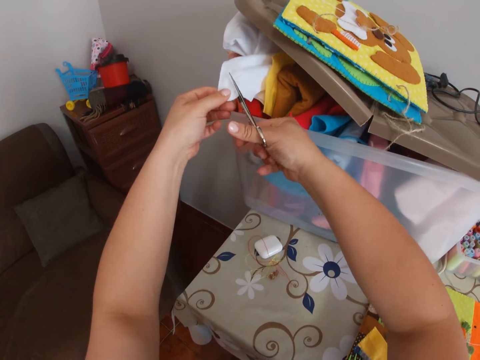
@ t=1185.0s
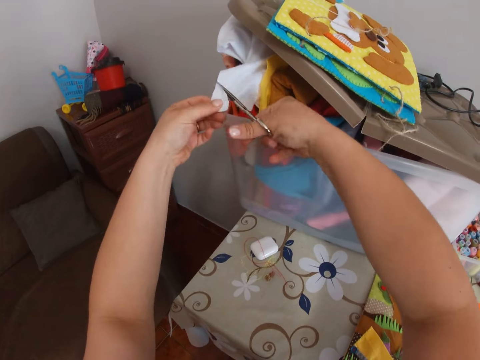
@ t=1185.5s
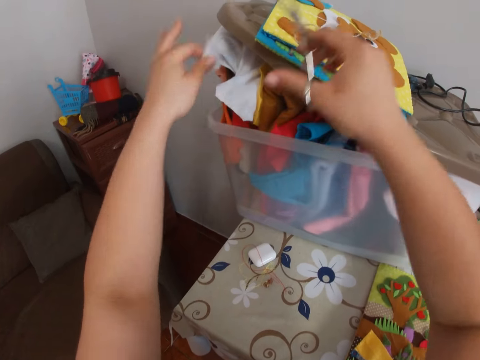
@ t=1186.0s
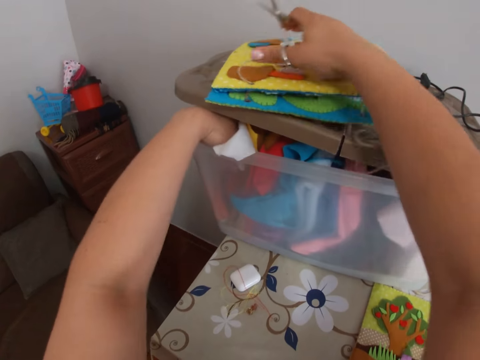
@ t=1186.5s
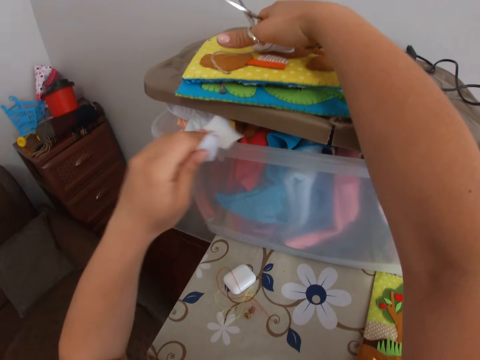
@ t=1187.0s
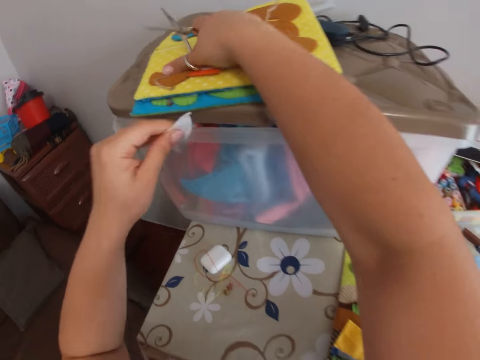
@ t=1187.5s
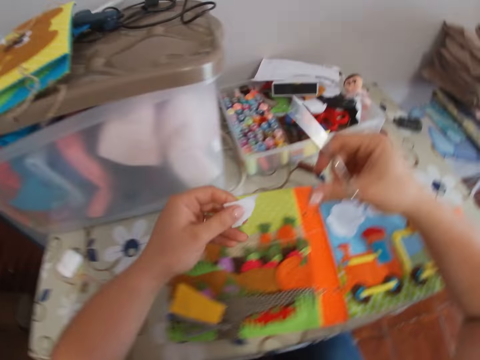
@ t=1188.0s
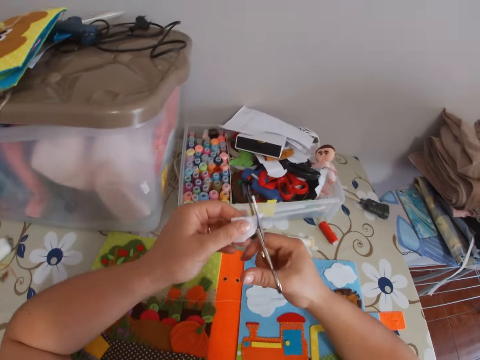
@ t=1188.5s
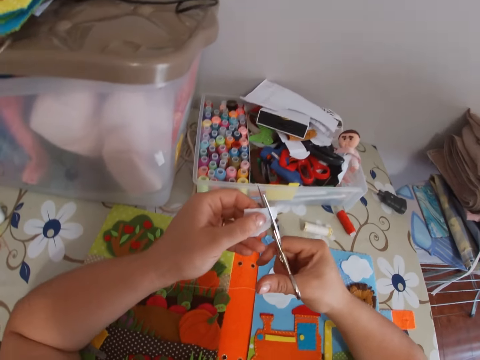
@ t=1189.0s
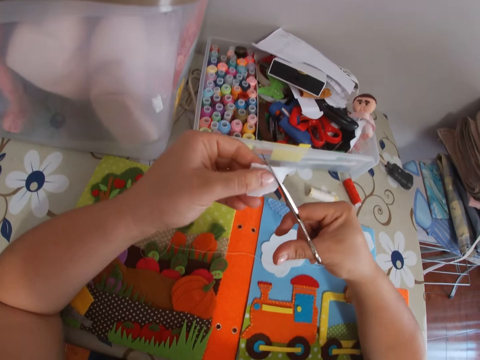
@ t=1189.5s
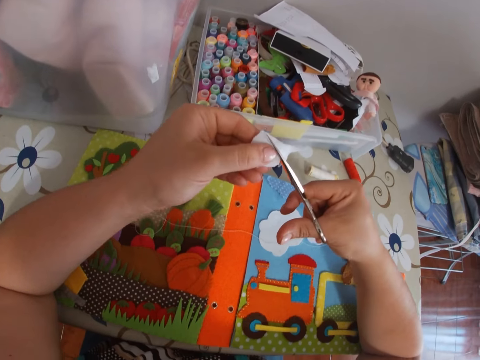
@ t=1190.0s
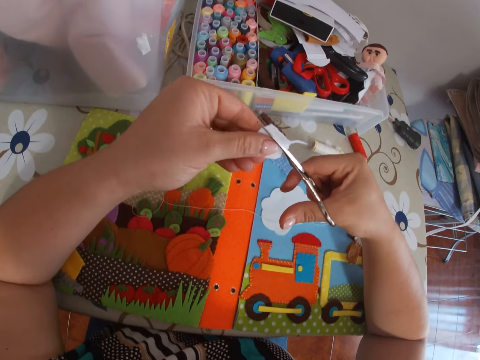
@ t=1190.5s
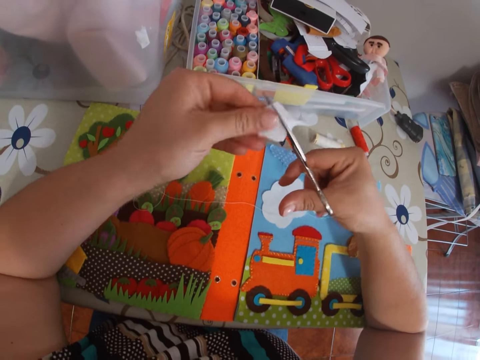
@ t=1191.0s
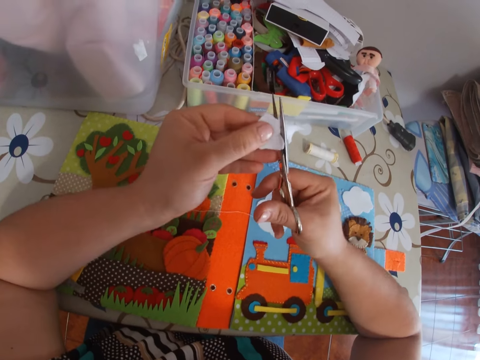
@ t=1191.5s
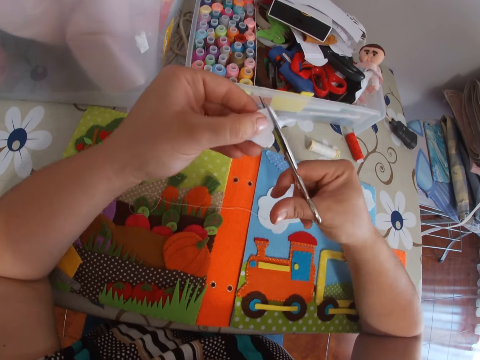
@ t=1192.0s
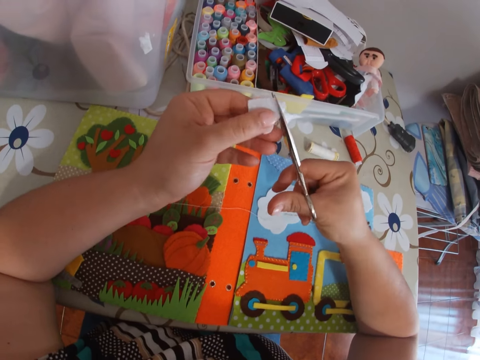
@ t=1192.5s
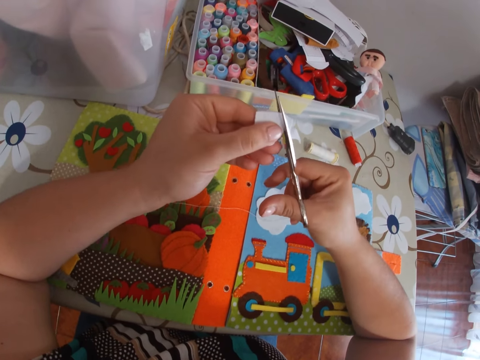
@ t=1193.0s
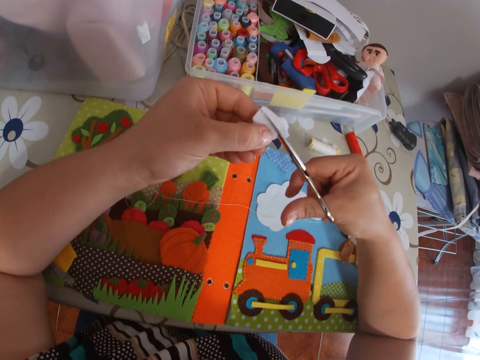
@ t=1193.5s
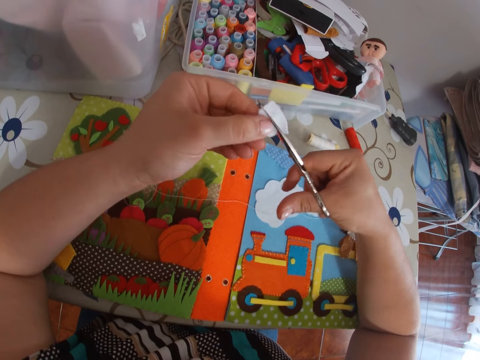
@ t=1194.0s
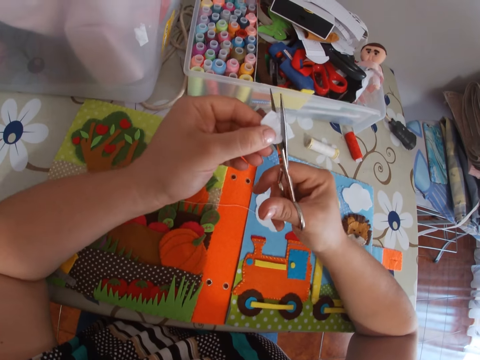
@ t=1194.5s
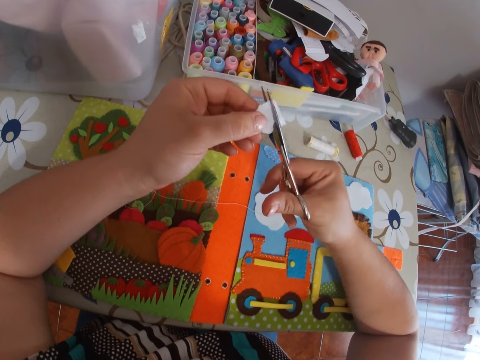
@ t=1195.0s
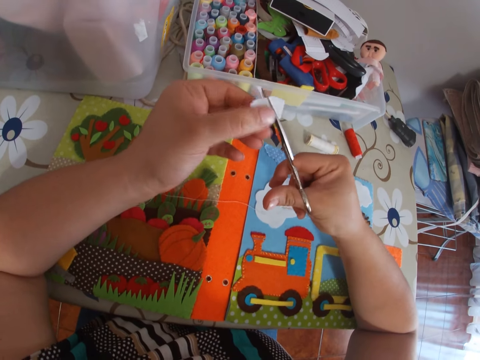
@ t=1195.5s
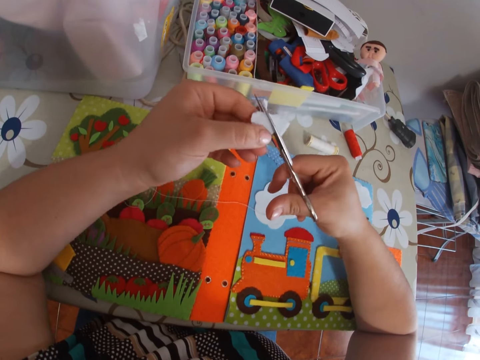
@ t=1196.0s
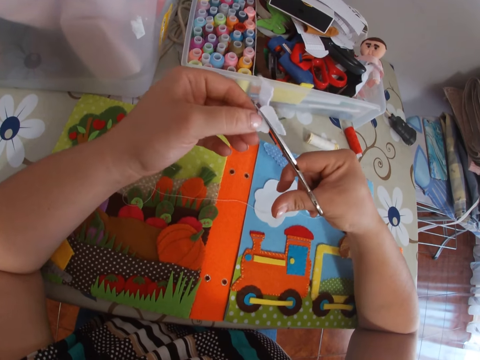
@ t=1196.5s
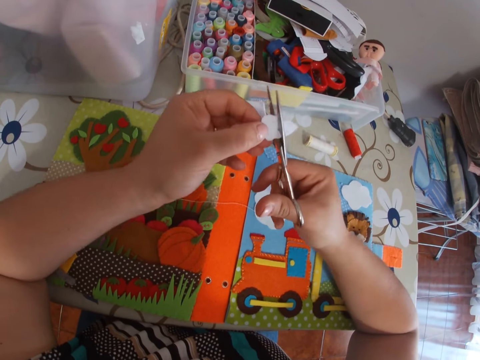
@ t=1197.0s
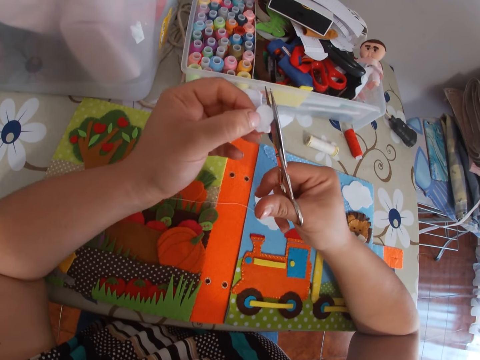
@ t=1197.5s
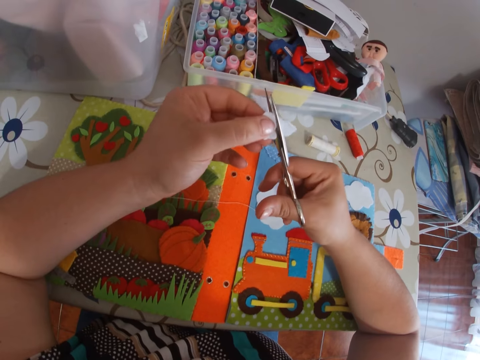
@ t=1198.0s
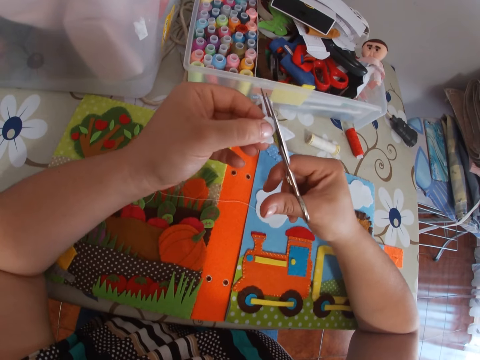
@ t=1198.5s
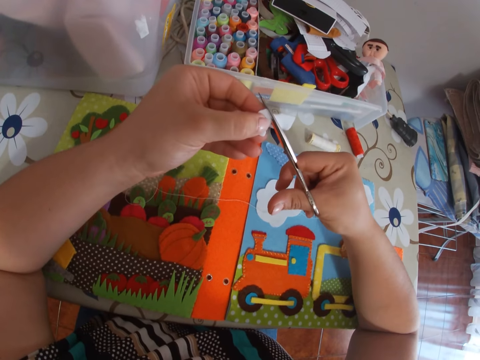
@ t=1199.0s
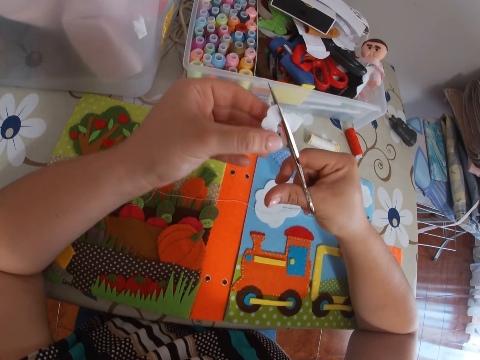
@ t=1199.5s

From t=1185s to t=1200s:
The camera wearer pushes the cloth inside the container with her left hand. She covers the container with the lid. She cuts the piece of cloth with the scissors.

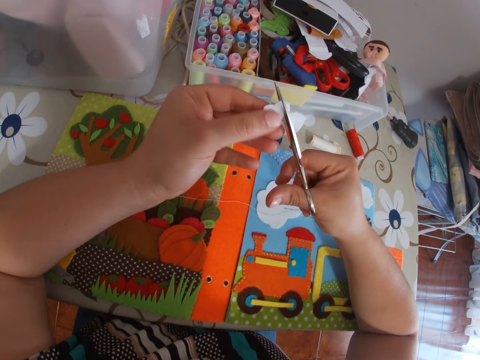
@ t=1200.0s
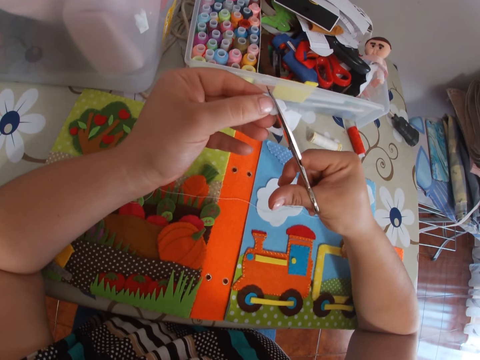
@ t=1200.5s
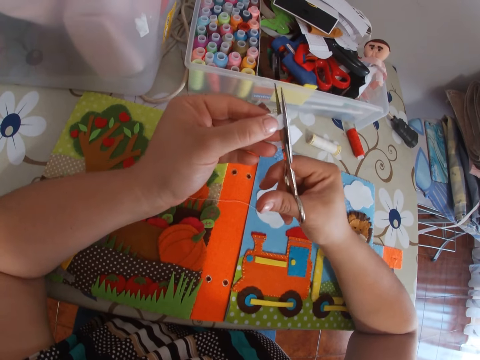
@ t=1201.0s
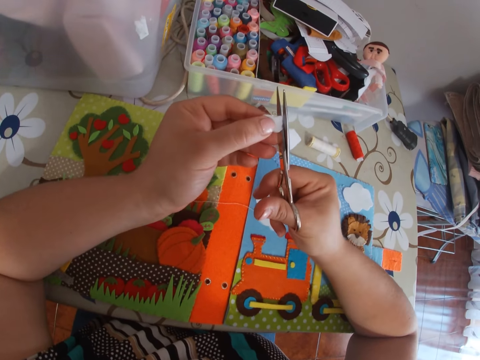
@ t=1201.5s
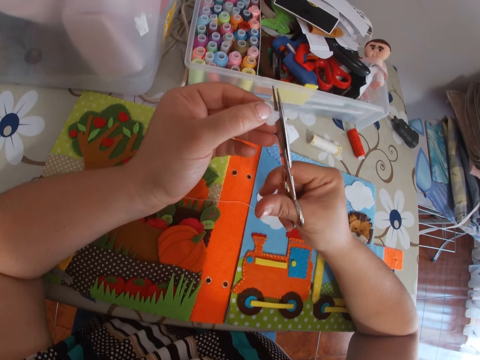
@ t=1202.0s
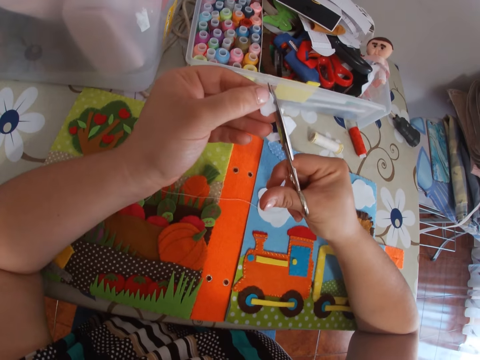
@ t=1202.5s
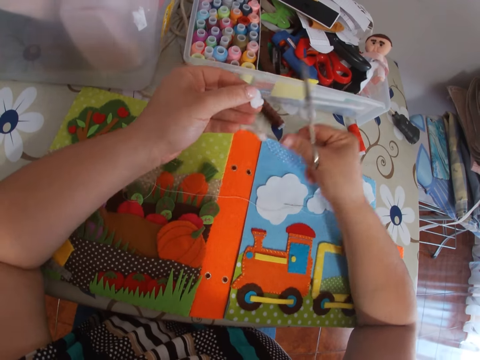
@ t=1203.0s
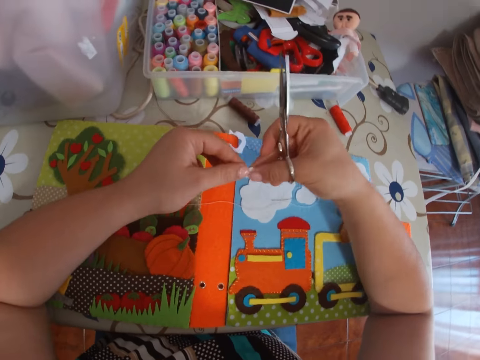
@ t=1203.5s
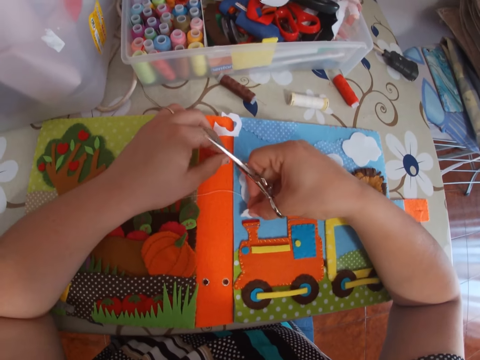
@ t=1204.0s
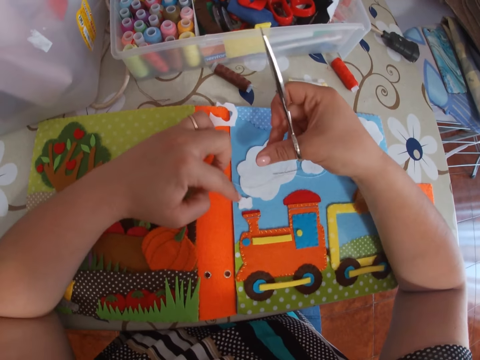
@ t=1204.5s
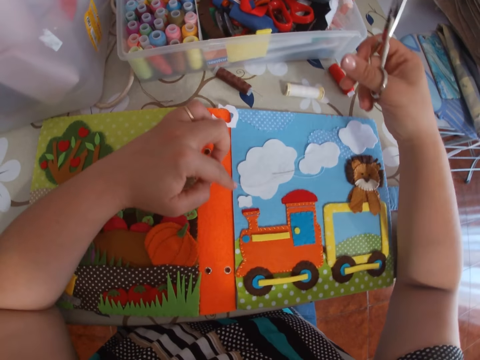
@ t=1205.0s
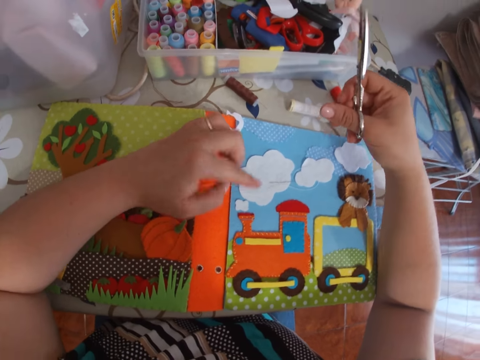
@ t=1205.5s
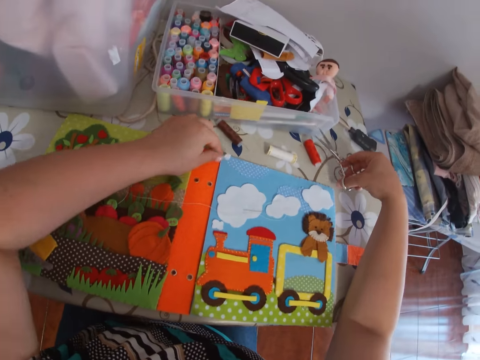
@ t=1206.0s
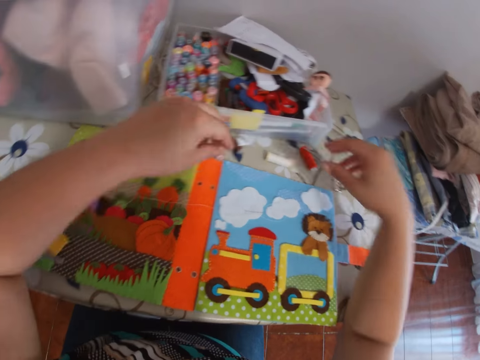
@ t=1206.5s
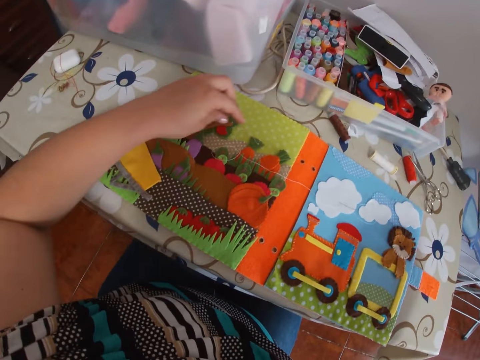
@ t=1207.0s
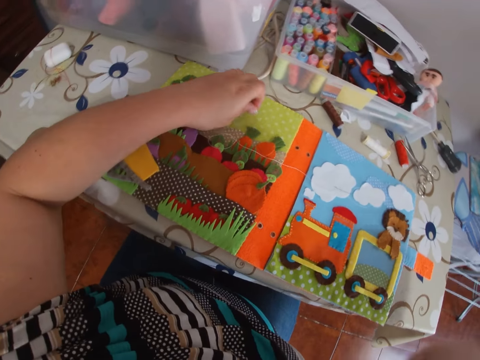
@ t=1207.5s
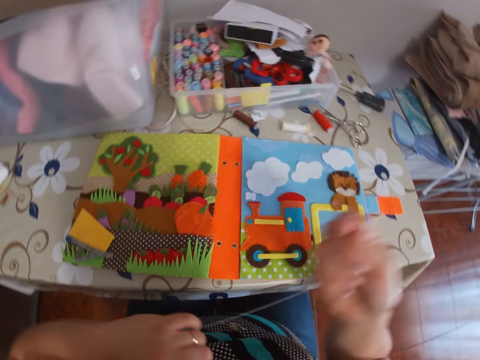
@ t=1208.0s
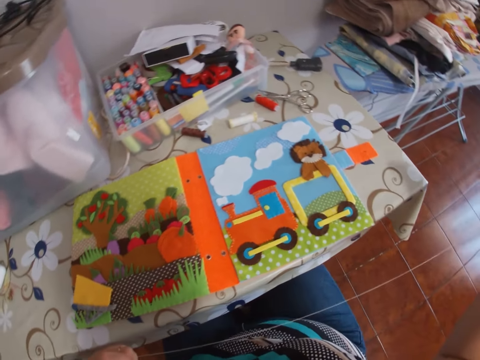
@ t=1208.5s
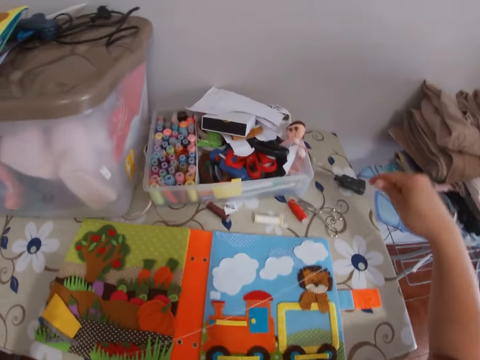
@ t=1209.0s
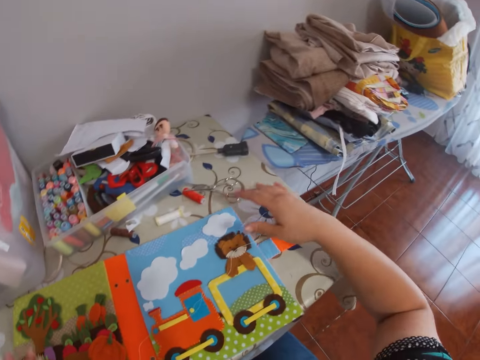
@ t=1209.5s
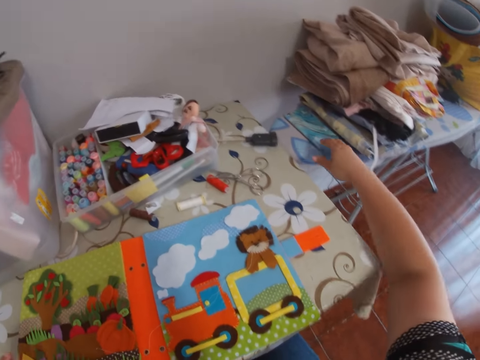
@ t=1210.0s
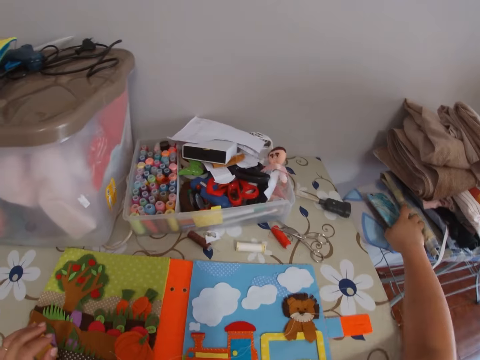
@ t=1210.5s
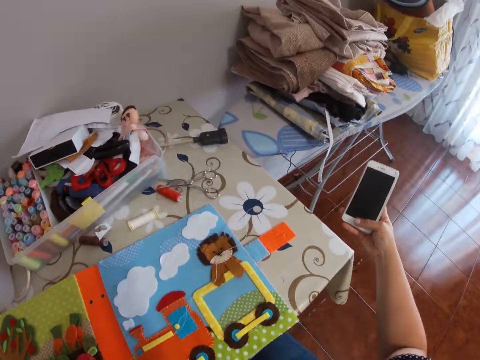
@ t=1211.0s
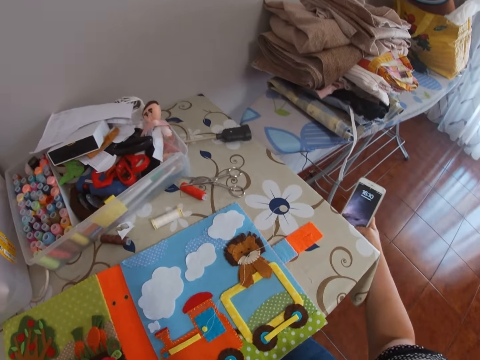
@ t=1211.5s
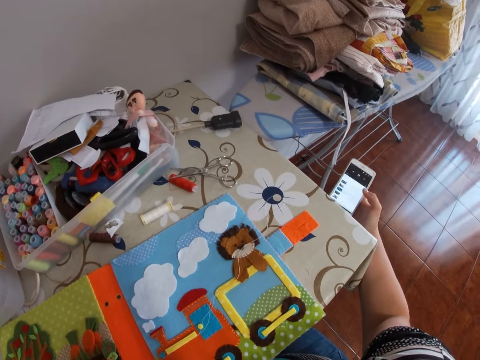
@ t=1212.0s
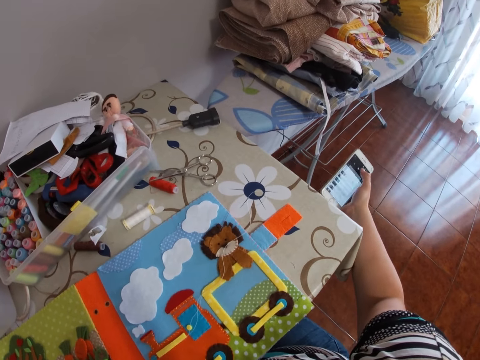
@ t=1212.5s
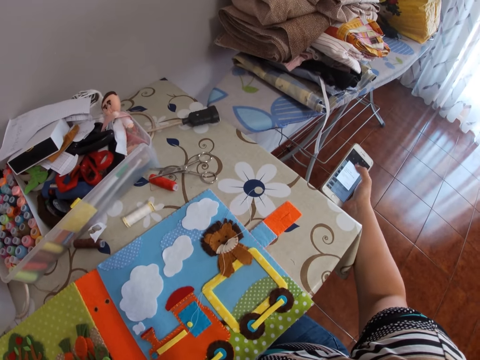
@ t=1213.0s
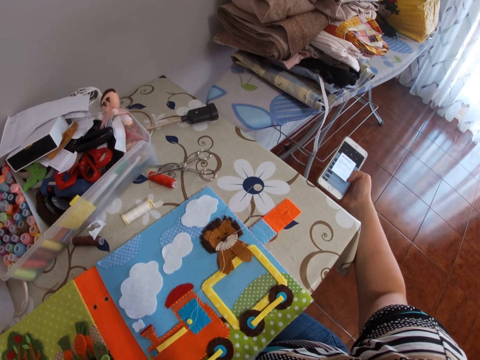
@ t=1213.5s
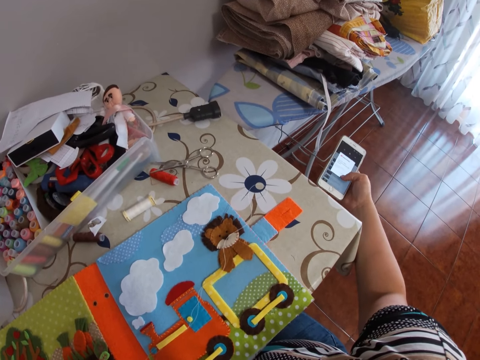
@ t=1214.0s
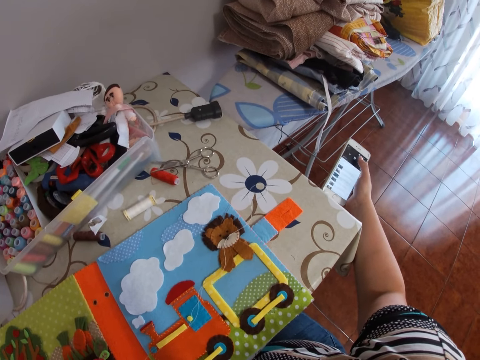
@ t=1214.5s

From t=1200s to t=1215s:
The camera wearer drops the cut fabric on the table. She holds the fabric with her right hand. She puts the piece of cloth on the cardboard or paper book. She adjusts the fabric on the paper book. She picks up a cut piece of fabric. She moves the other piece of the cloth on the table with her left hand. She places the scissors on the table. She places the cut piece of fabric on the table. She does something. She picks up a thread. She picks up the needle on the cardboard on the table with her left hand. She adjusts the thread. She pulls the thread. She picks up a phone on the table with her right hand. She scrolls through the phone.
